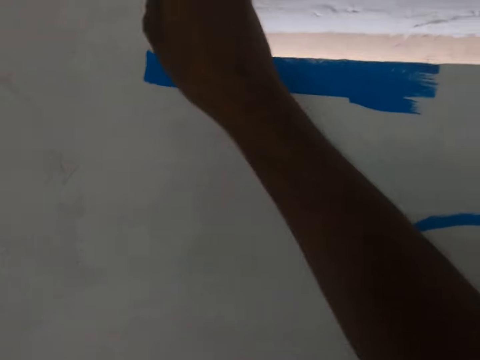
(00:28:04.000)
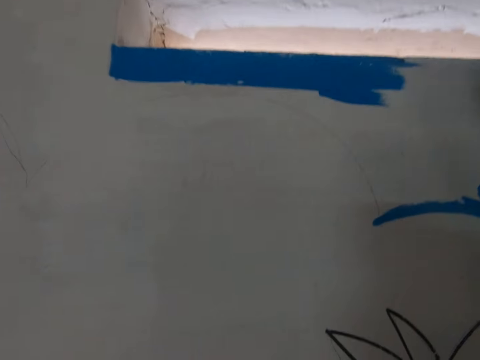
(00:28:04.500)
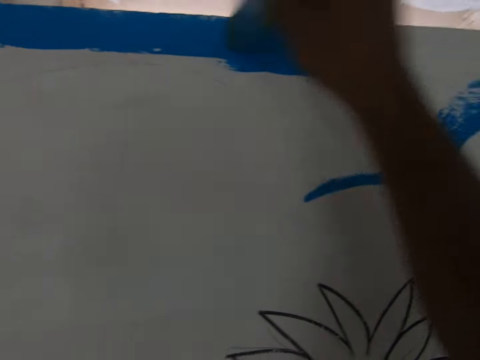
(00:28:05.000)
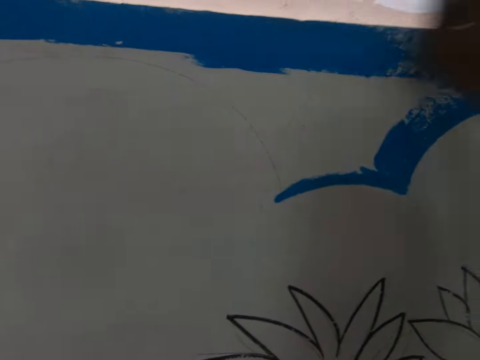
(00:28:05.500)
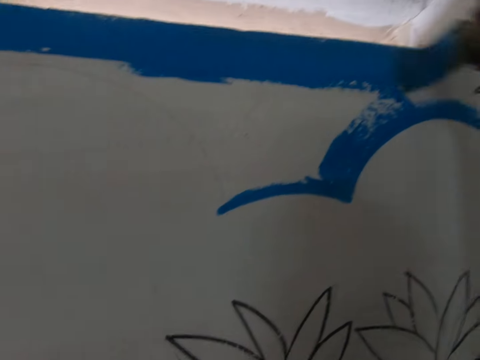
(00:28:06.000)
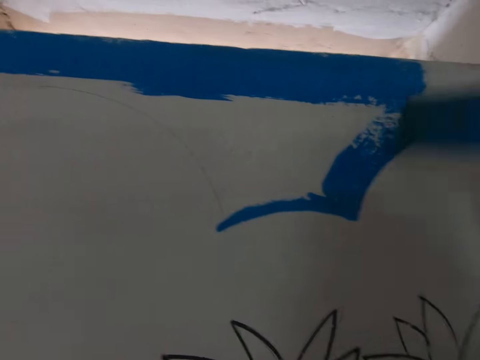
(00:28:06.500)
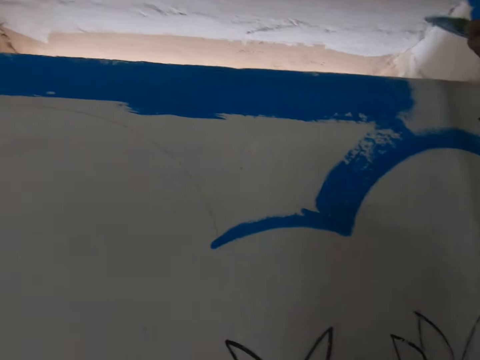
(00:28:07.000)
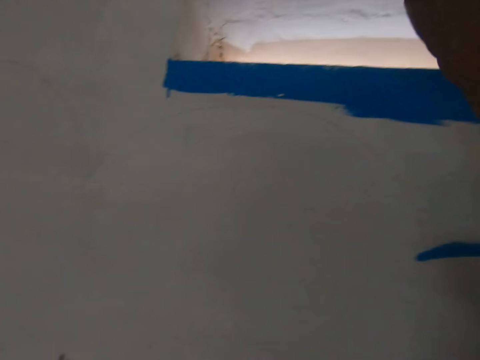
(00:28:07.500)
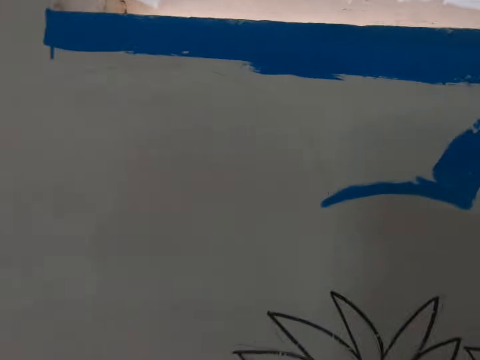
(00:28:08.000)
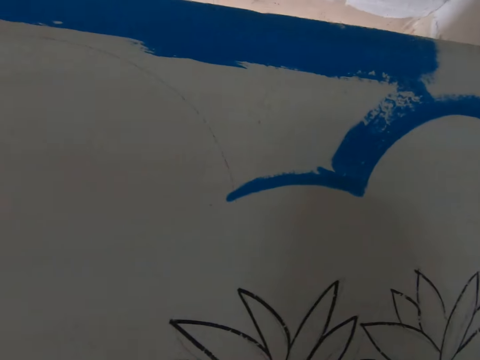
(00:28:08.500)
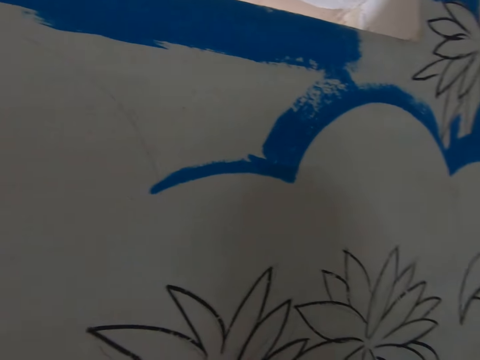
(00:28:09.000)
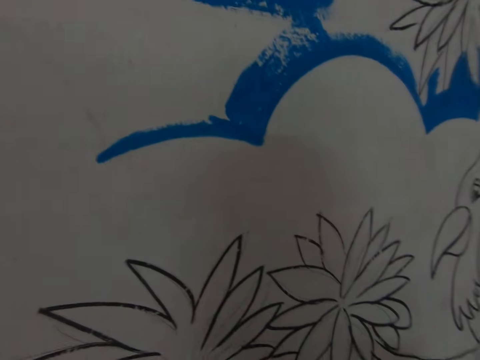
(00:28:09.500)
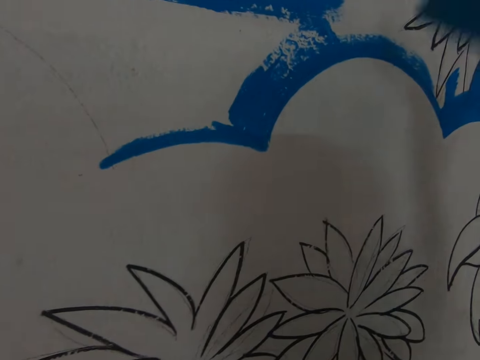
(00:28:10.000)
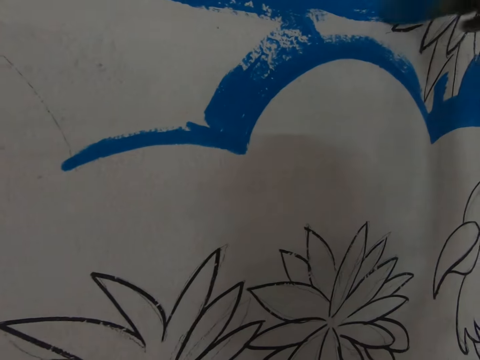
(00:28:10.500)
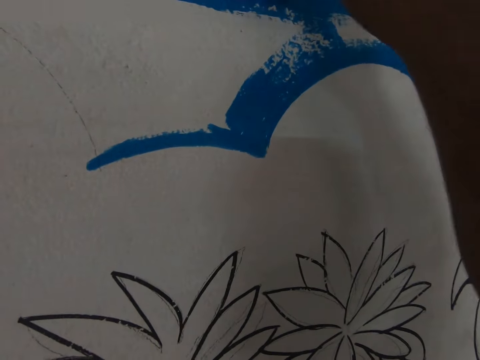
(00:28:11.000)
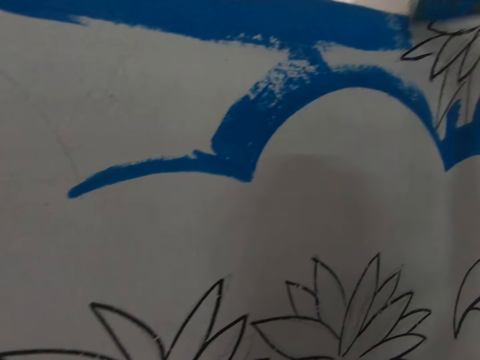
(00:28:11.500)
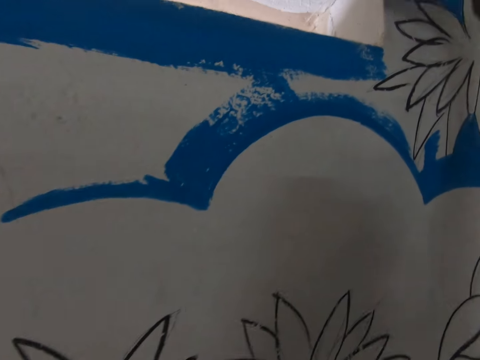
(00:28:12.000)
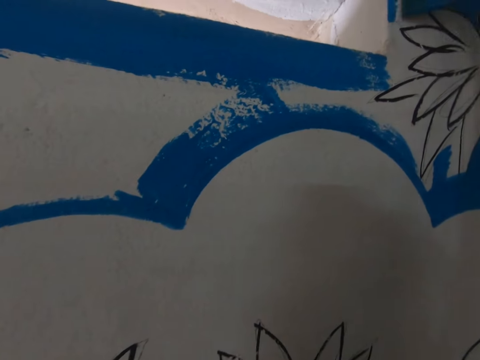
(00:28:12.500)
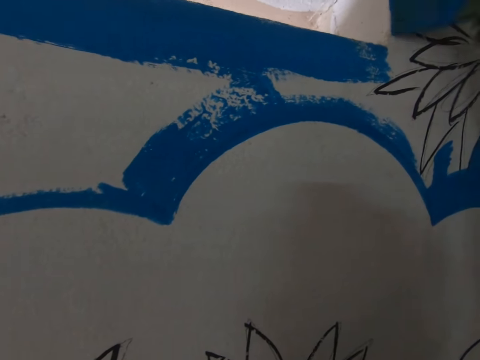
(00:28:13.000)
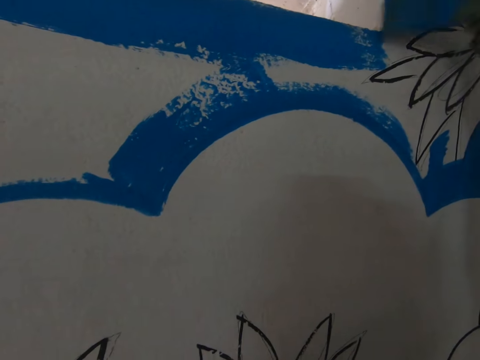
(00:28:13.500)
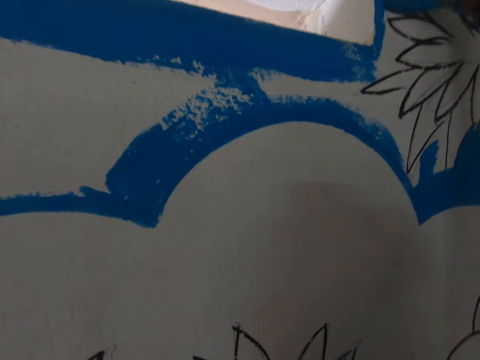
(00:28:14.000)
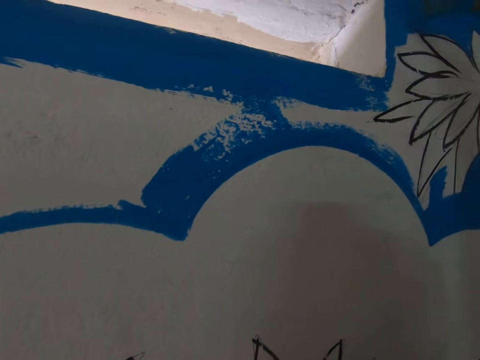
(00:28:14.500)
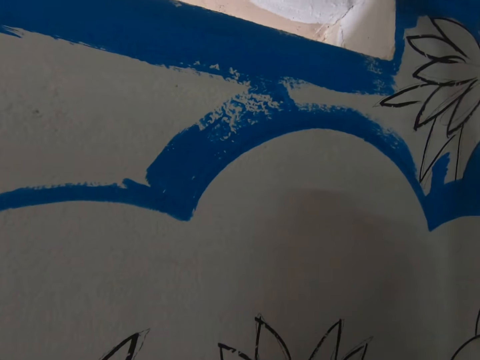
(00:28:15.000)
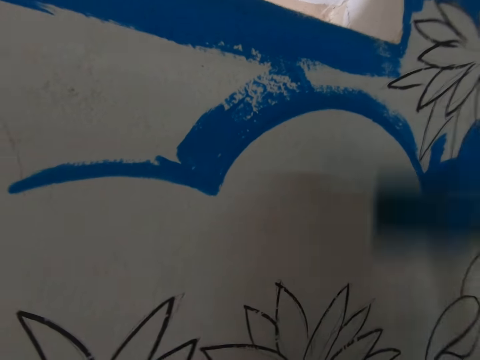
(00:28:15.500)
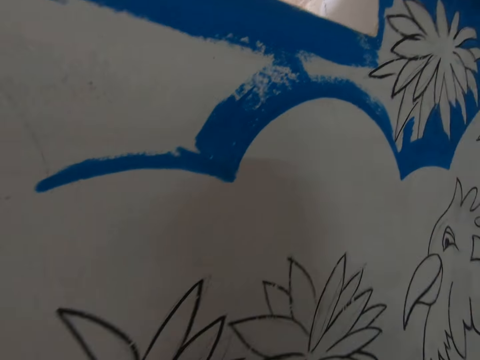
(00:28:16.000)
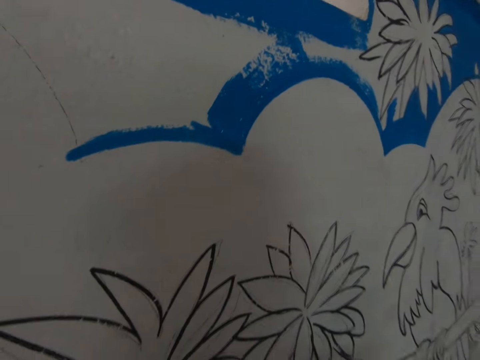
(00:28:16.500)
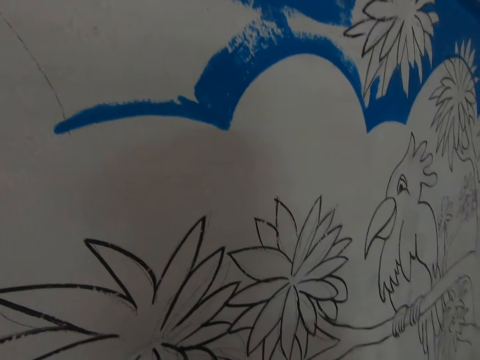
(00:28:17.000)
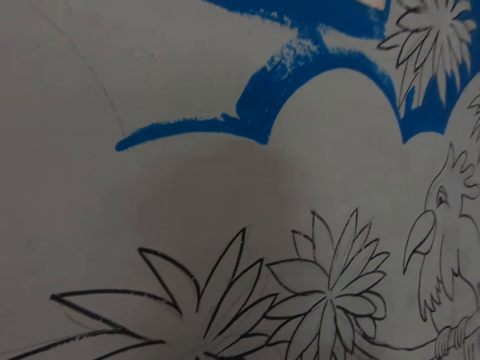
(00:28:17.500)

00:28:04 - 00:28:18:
The camera wearer looks around a room. They scoop paint from a bucket. They paint a wall with a paint brush. They scoop paint from the bucket.

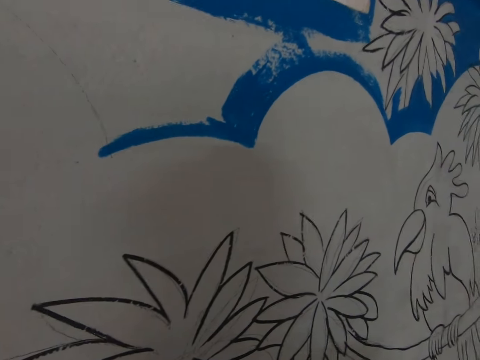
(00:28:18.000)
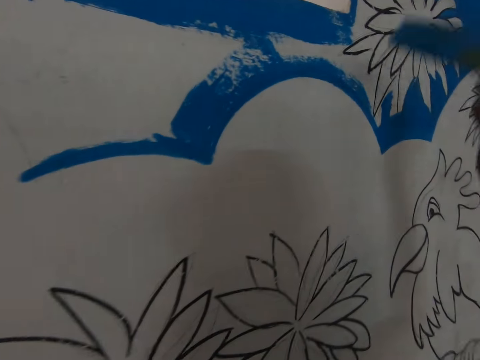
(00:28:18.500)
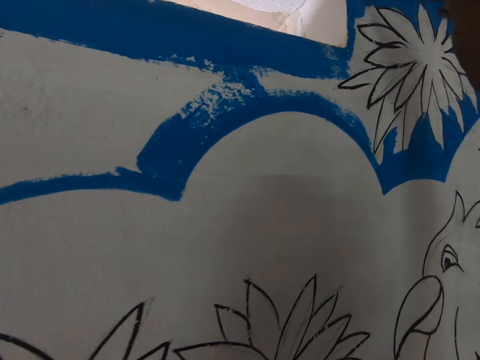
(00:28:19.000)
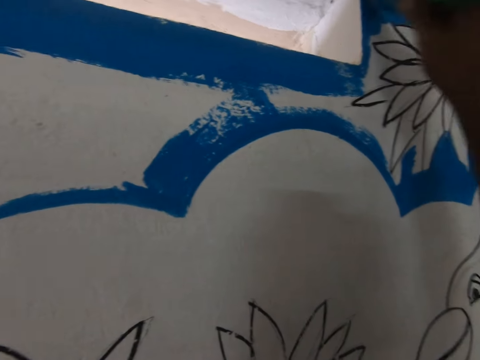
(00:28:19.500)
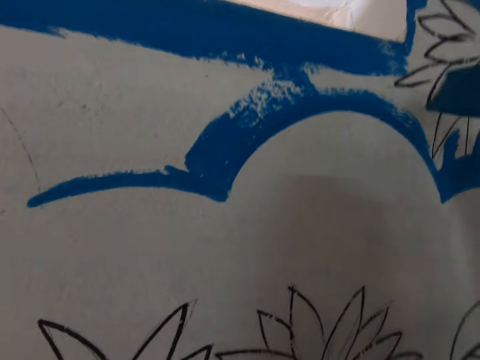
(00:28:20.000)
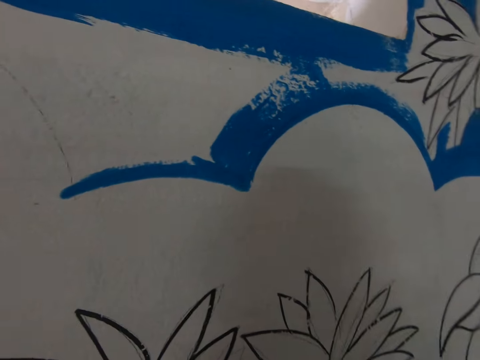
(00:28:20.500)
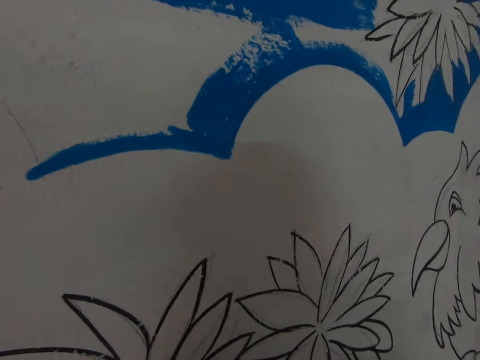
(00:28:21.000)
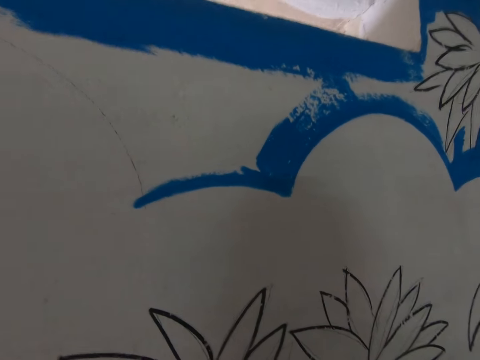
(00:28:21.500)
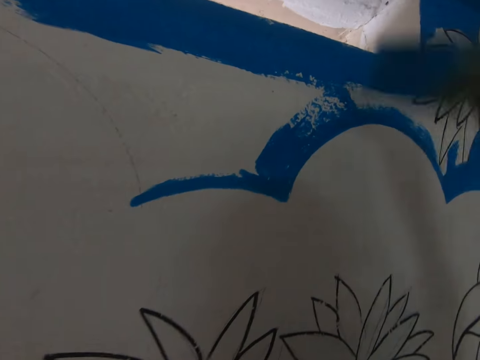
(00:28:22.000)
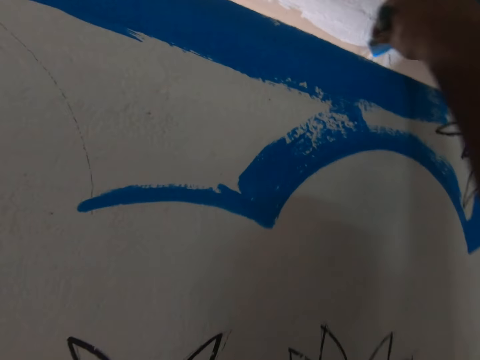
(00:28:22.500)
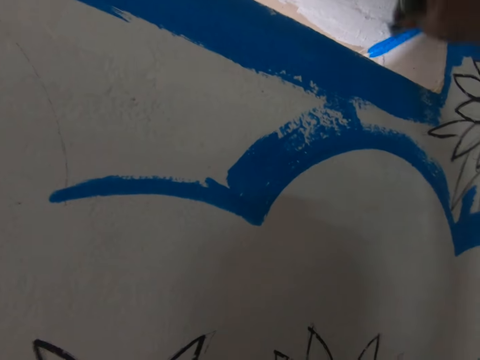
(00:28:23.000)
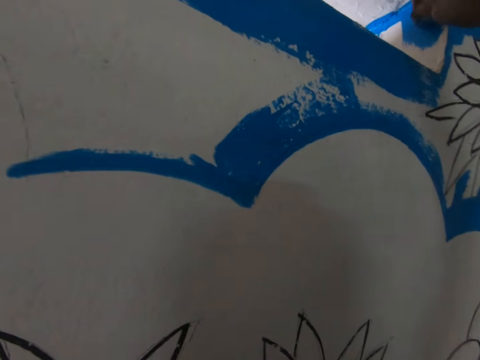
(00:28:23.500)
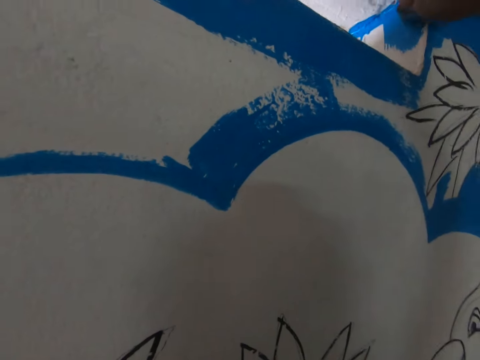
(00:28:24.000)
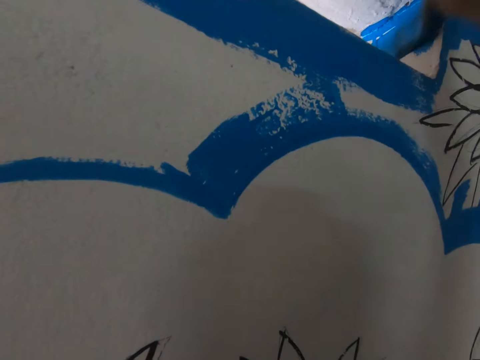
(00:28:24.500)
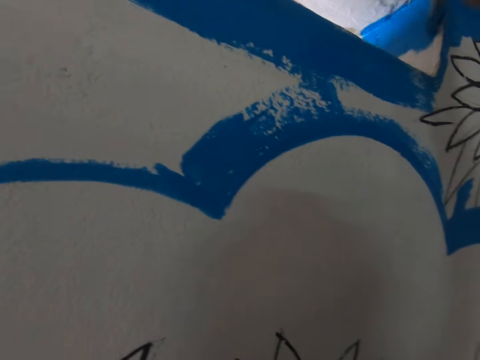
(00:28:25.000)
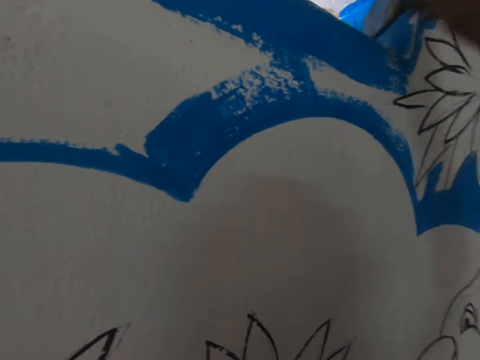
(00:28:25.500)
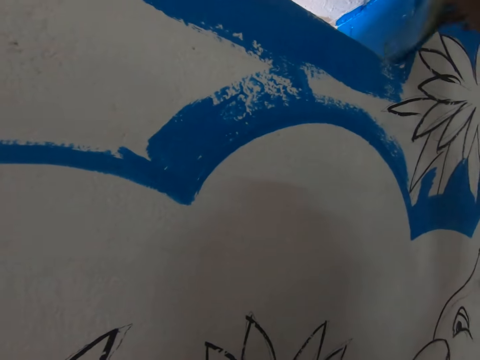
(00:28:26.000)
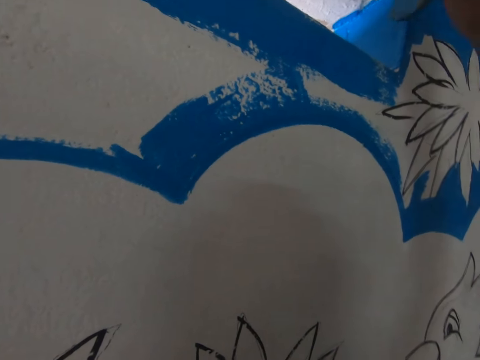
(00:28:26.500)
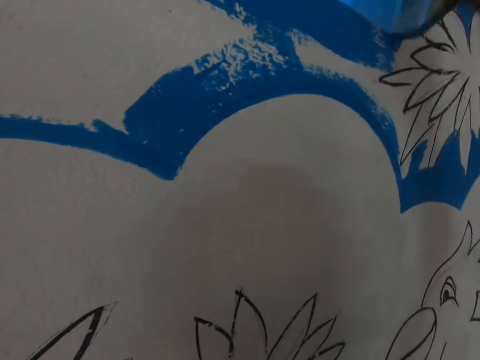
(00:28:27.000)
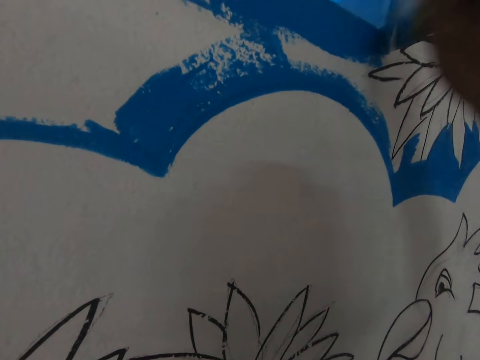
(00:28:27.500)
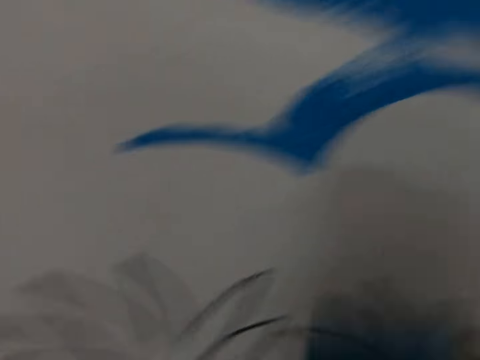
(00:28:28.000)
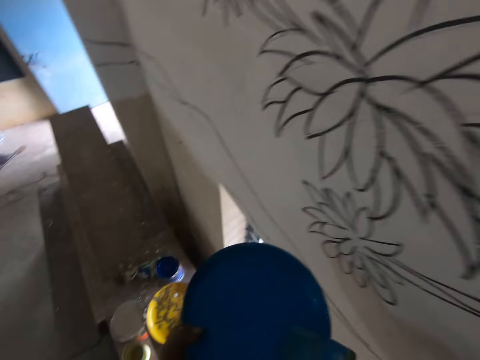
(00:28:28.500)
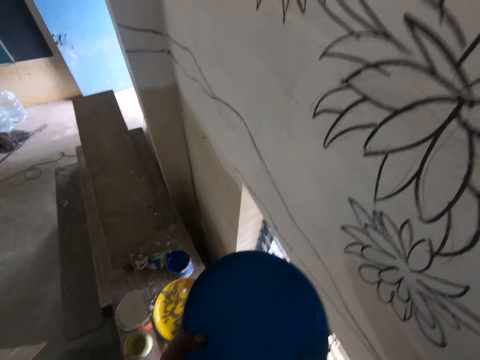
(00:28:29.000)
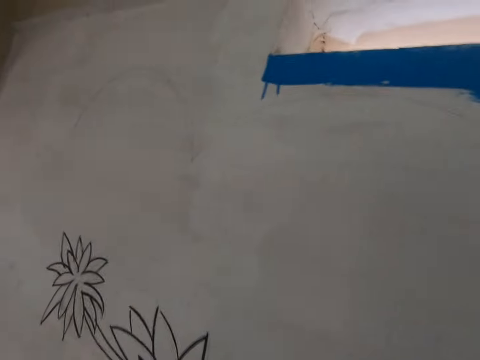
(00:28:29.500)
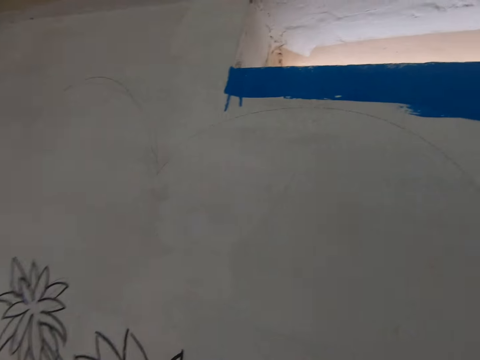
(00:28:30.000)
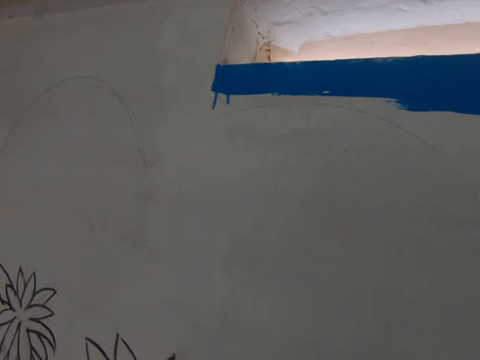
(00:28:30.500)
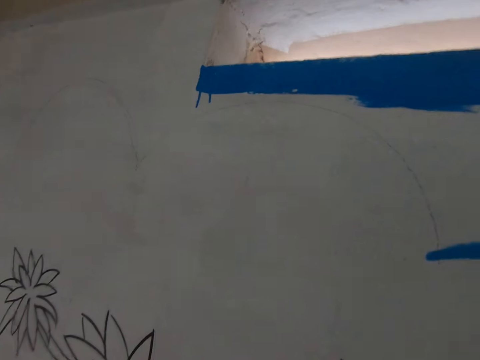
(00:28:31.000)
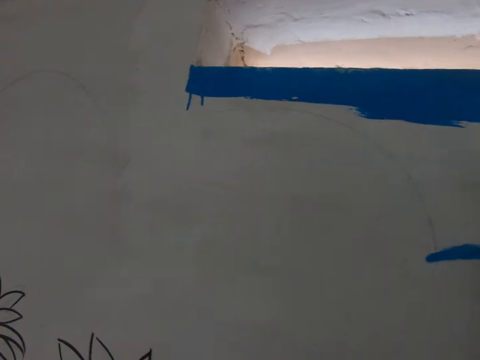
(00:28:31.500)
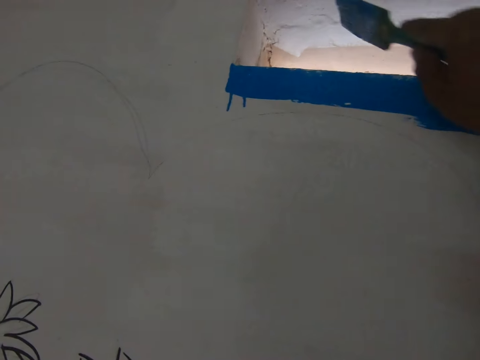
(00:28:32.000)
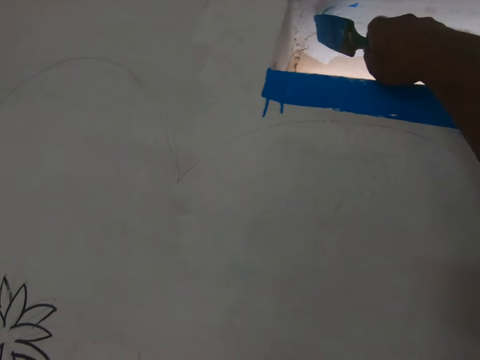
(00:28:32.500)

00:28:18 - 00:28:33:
The camera wearer paints a wall with a paint brush. They scoop paint from a bucket. They paint the wall with the paint brush. They dip the paint brush in the bowl of paint. They look around a room.
